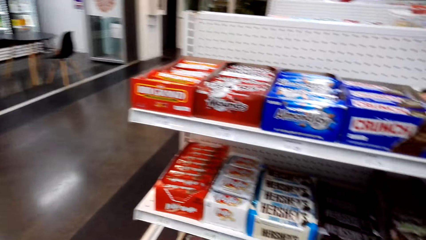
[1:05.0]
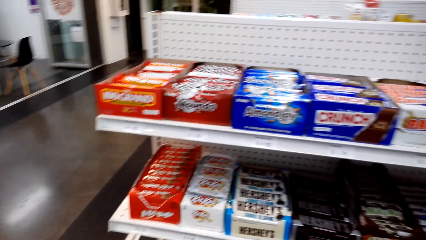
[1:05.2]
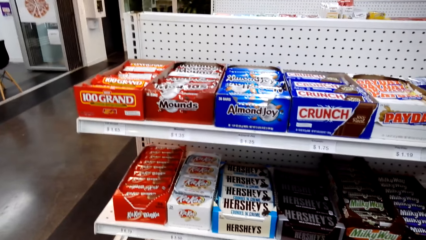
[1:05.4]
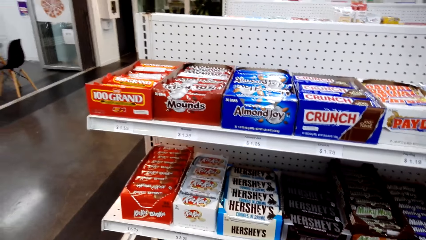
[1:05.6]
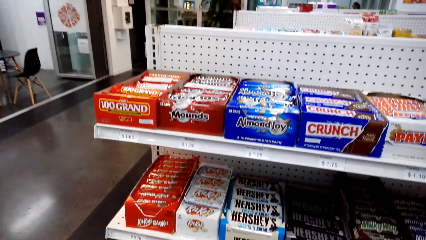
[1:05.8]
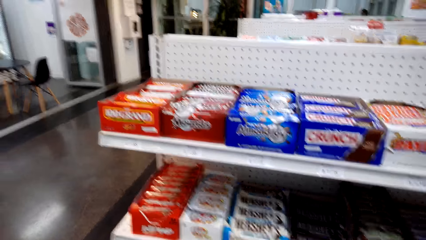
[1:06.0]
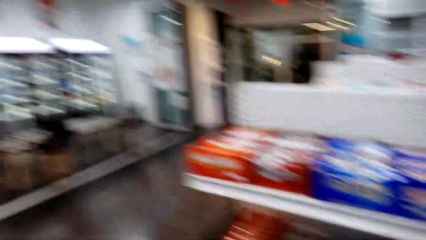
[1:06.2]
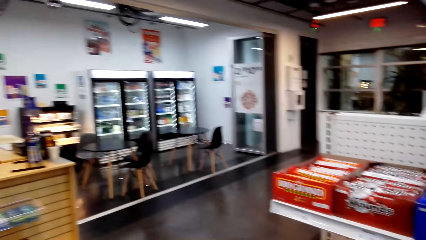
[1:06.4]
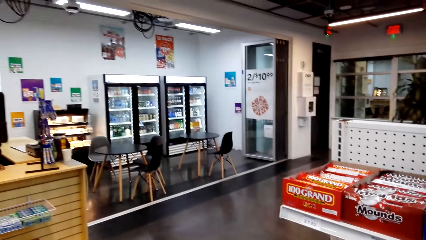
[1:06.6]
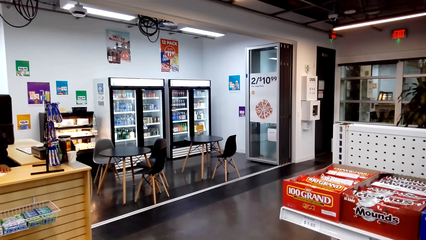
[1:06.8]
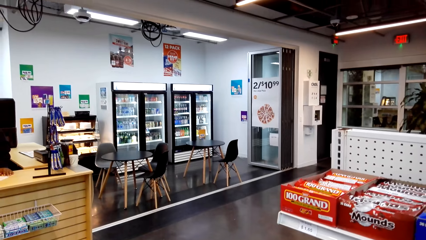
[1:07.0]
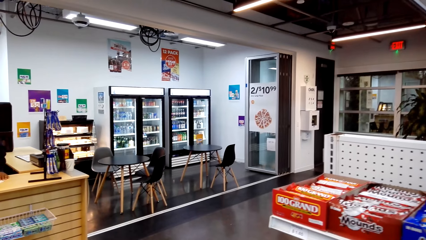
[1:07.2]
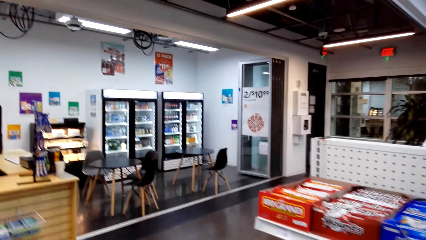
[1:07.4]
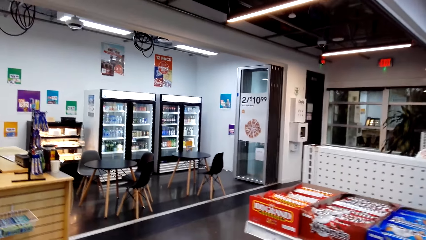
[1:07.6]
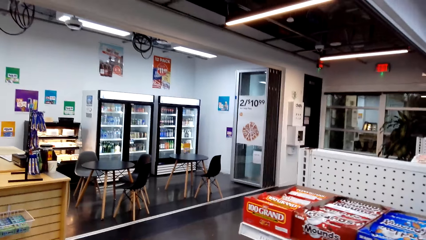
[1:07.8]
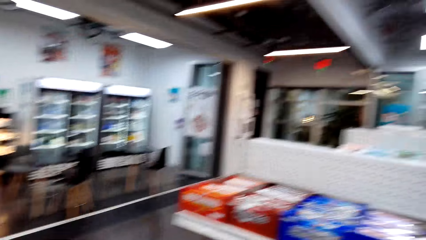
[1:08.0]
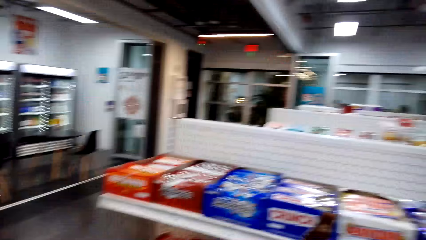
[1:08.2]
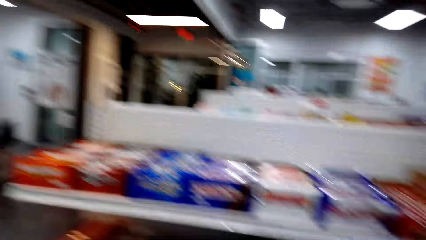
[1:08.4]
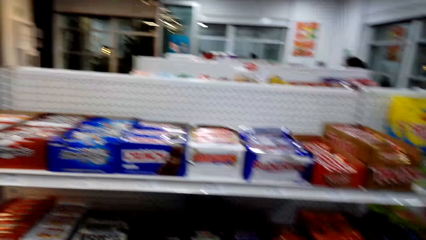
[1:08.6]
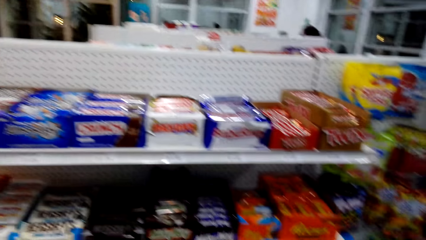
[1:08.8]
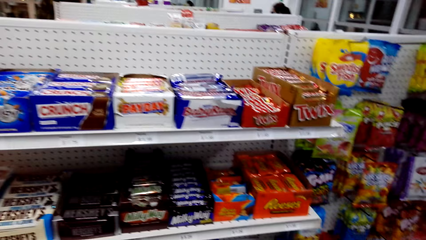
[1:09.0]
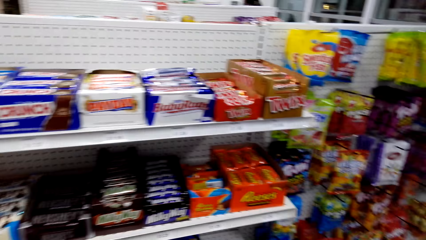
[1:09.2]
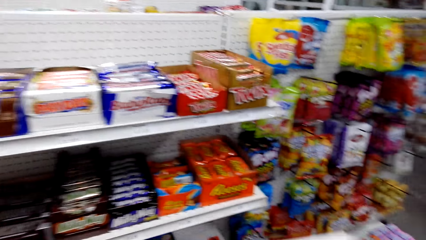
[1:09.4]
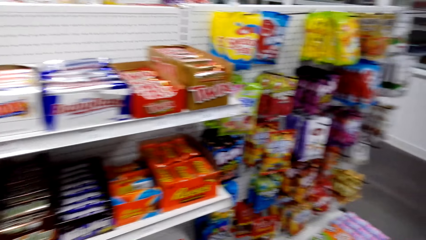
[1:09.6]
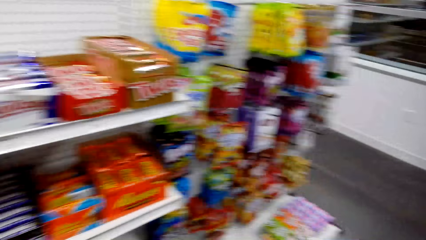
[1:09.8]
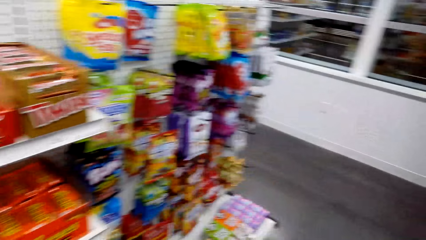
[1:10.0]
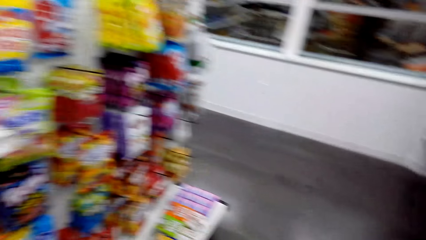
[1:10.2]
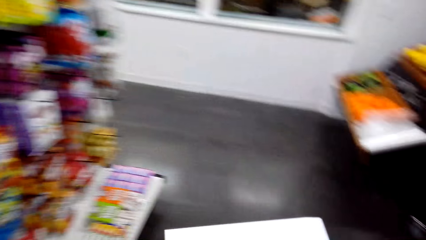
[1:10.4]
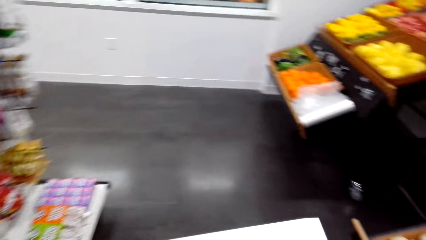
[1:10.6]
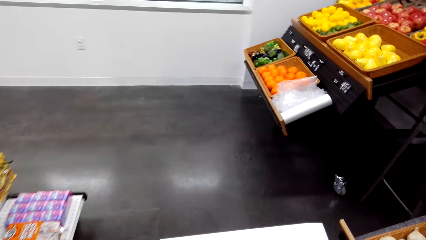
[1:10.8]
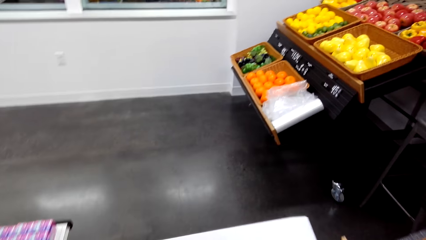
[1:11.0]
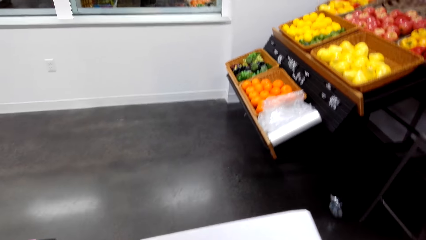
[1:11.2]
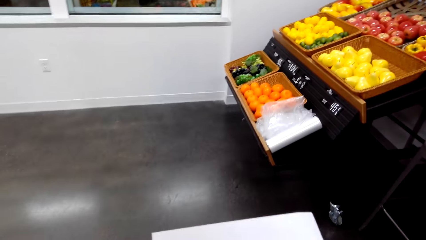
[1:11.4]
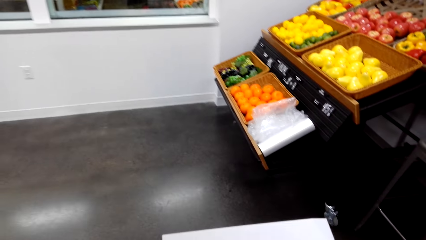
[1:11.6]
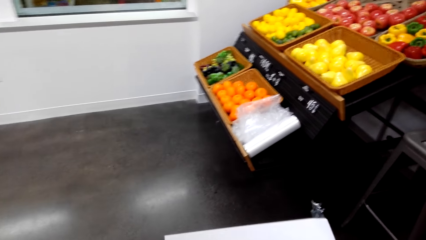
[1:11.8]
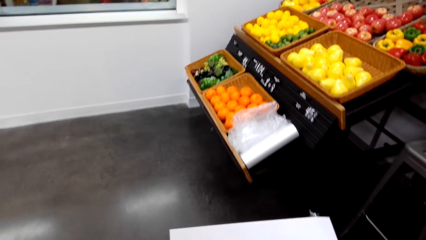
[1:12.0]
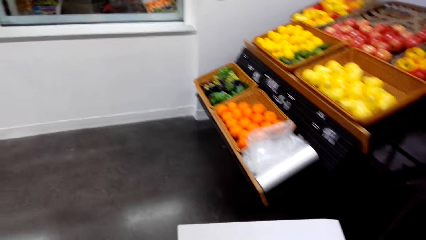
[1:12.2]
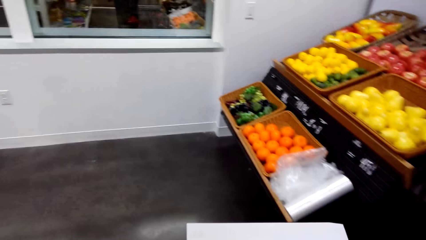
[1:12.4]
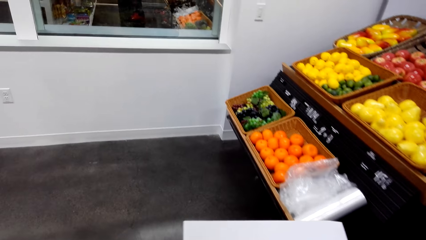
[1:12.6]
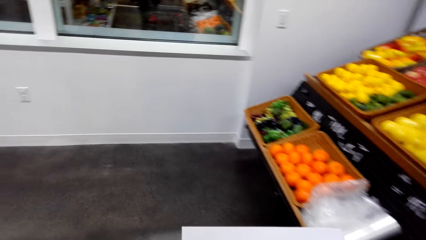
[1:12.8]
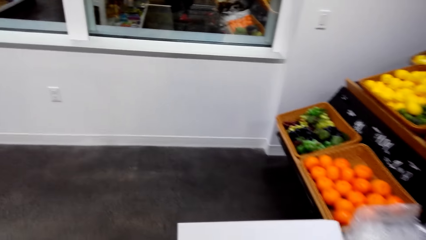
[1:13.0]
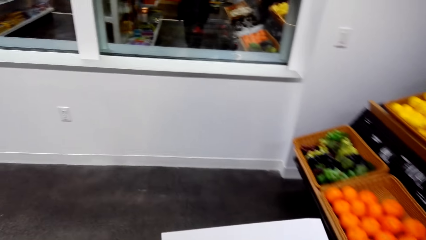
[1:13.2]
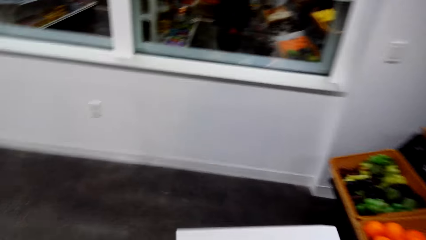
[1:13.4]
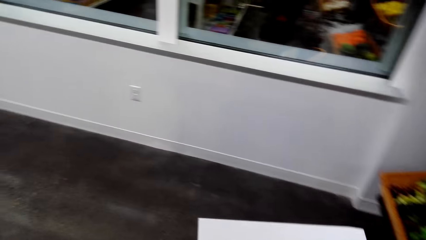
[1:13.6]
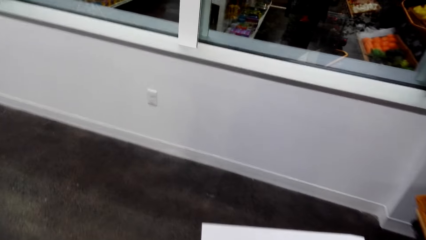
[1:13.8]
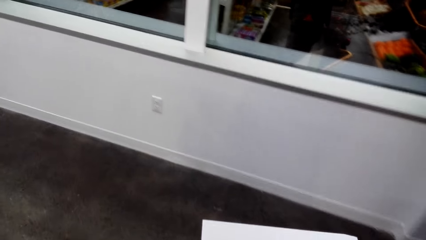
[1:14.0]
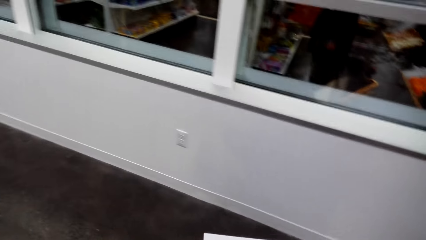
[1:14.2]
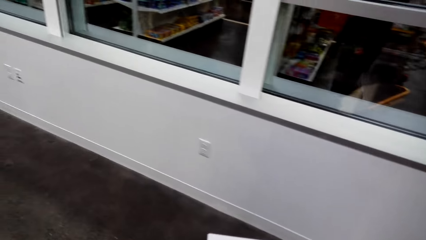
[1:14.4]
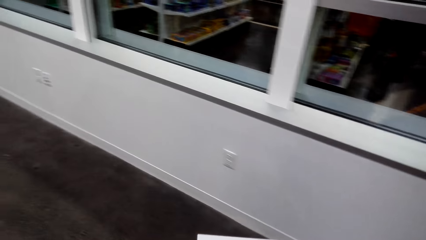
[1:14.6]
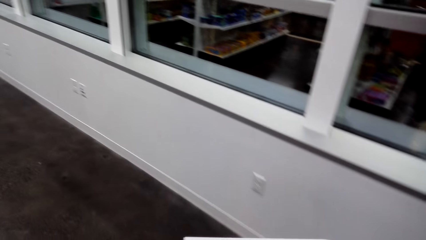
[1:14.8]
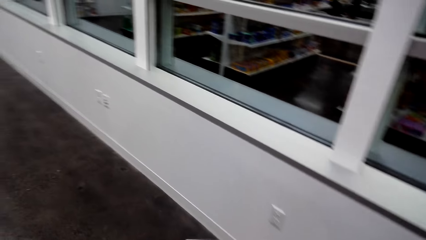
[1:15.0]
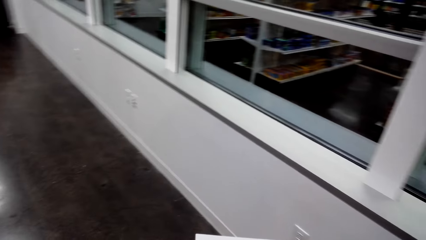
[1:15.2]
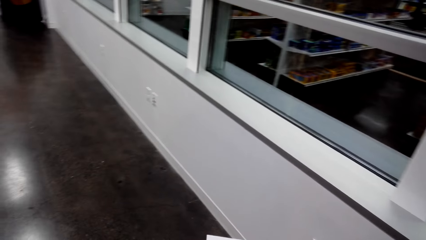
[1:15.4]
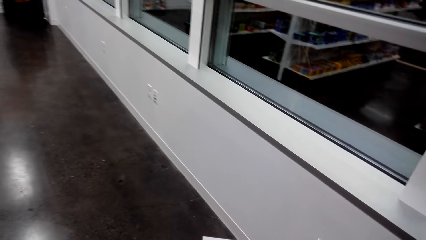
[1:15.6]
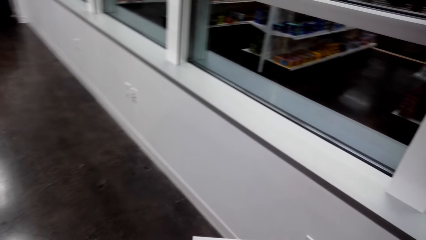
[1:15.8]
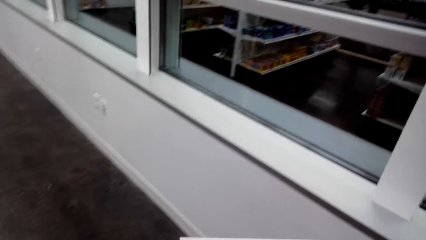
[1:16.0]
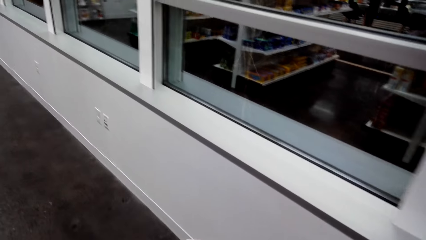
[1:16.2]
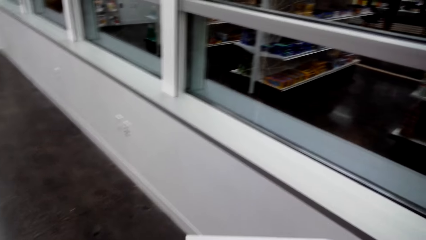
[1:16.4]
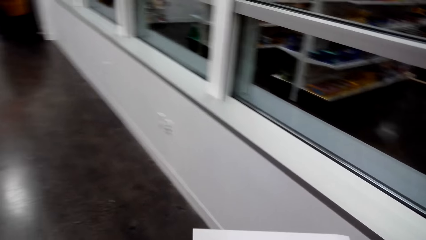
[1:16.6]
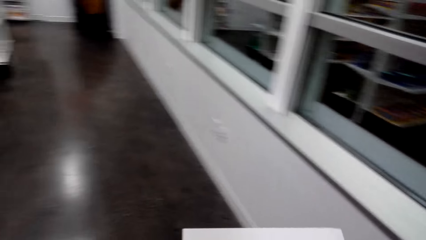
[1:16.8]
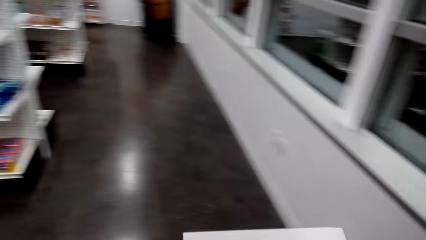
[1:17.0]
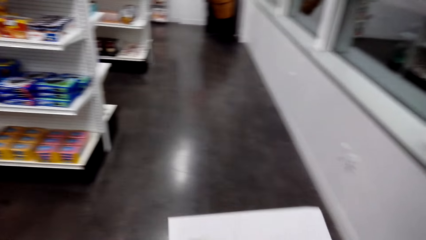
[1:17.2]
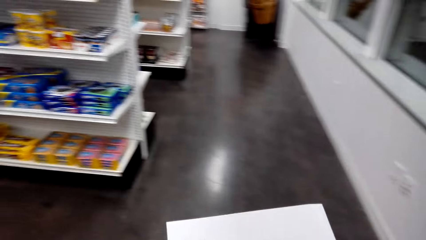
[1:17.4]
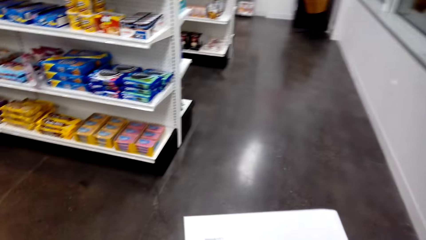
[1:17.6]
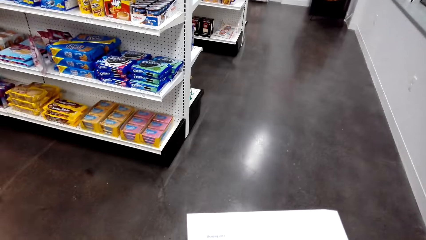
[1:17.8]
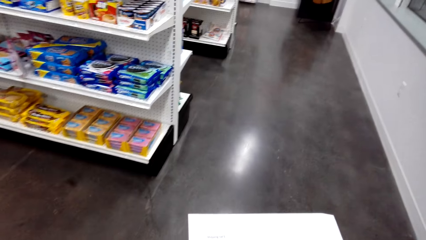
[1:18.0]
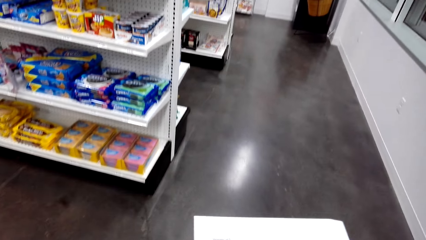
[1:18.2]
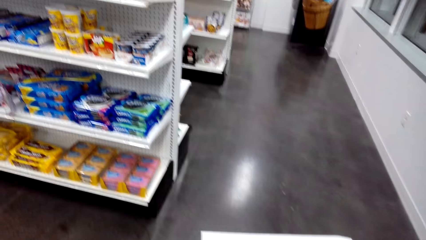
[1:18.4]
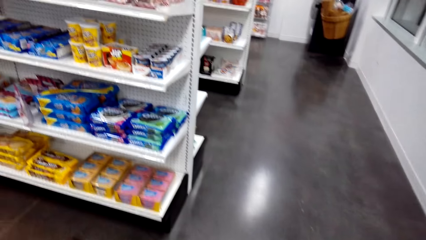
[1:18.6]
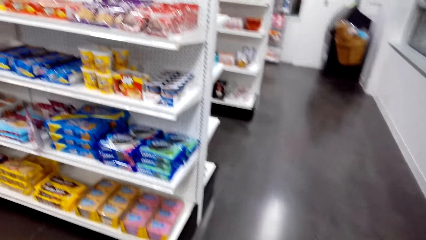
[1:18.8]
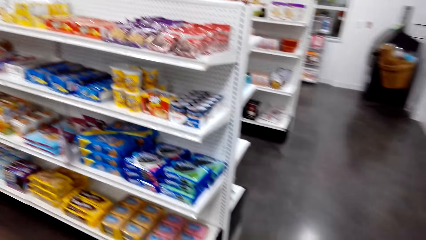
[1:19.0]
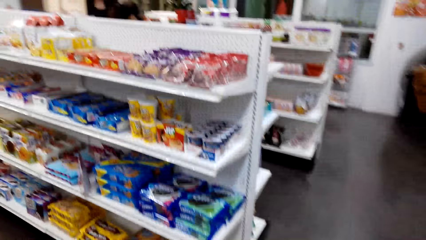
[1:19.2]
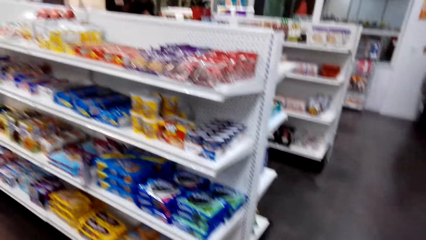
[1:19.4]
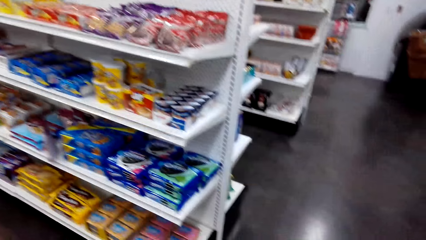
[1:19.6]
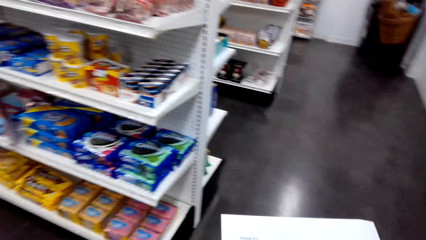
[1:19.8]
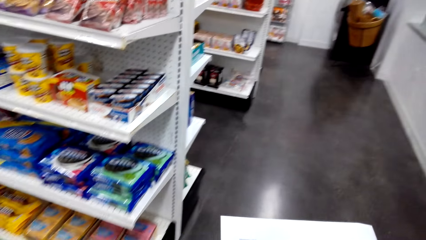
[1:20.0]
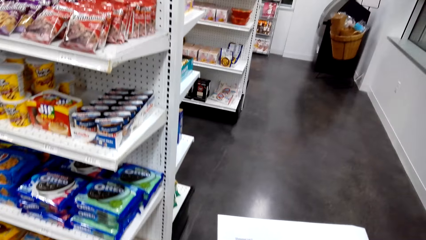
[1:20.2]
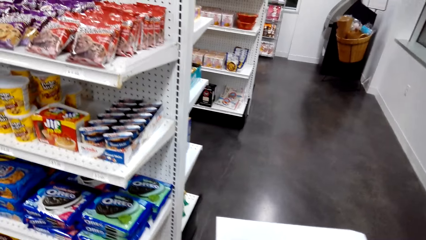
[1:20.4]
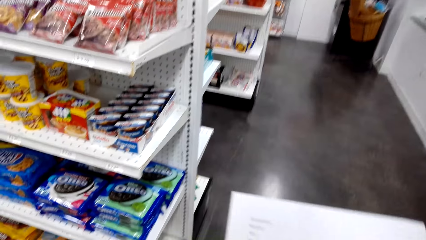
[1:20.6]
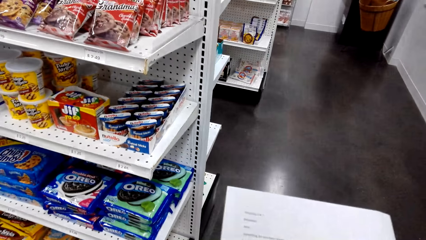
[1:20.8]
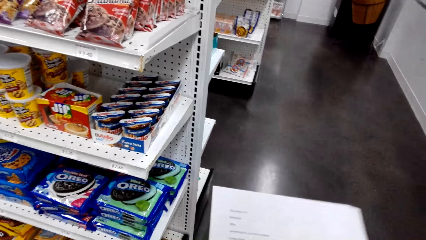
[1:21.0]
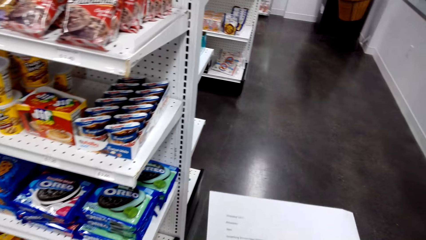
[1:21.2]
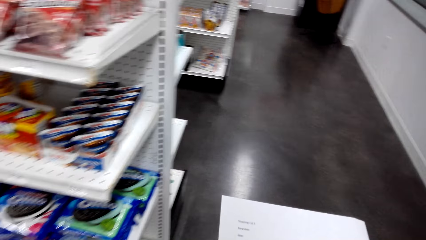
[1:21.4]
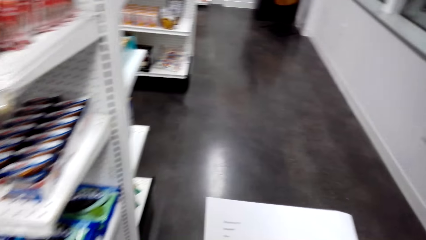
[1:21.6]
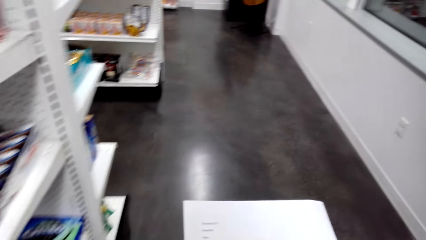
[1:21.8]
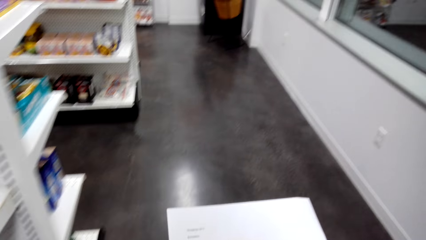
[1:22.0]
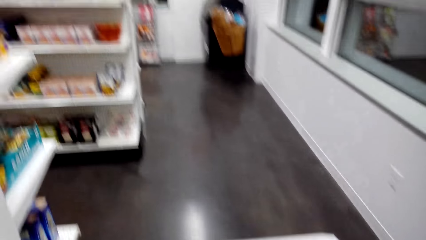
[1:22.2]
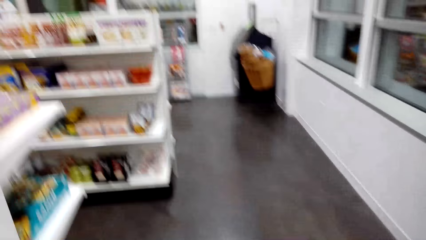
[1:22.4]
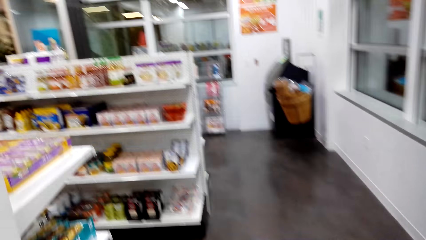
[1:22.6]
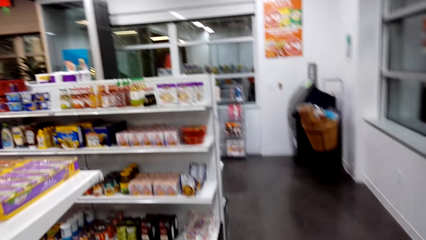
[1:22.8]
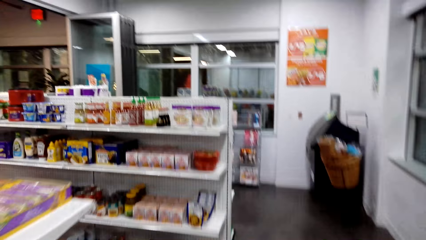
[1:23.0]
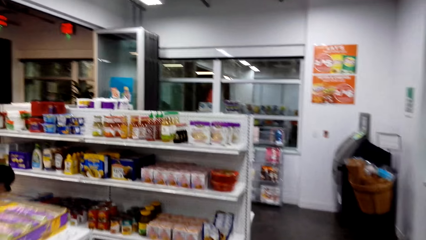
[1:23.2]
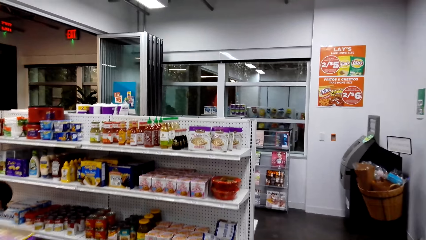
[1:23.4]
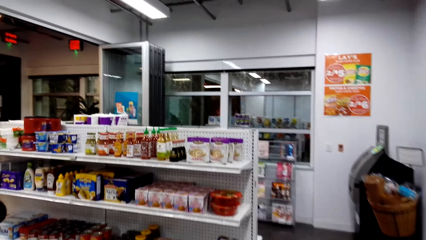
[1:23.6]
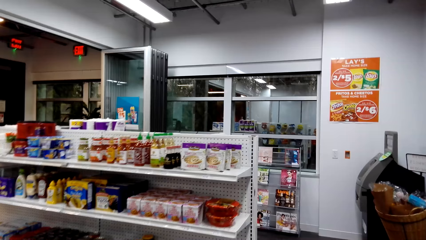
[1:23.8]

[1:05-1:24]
The camera wearer adjusts the list paper in the hands. They walk around in the supermarket.
